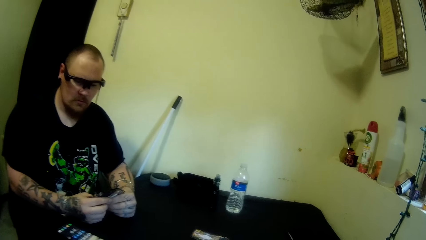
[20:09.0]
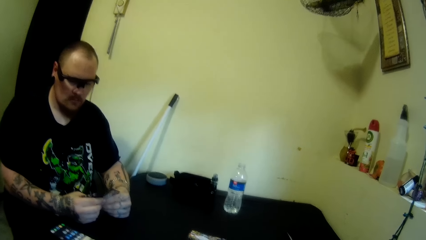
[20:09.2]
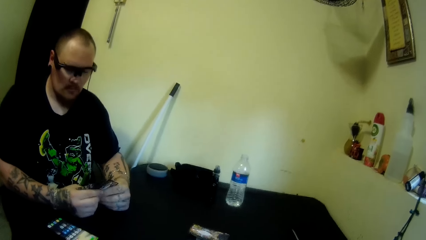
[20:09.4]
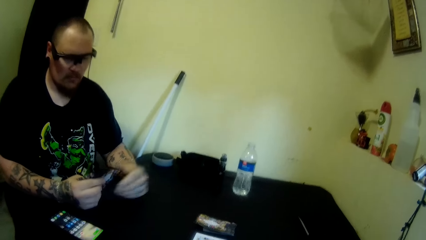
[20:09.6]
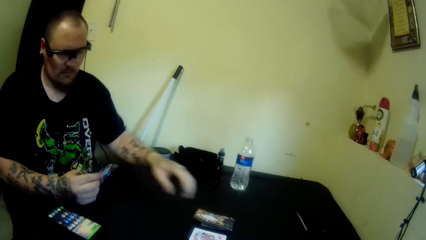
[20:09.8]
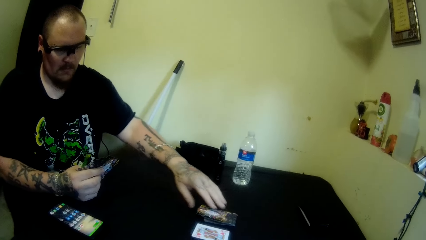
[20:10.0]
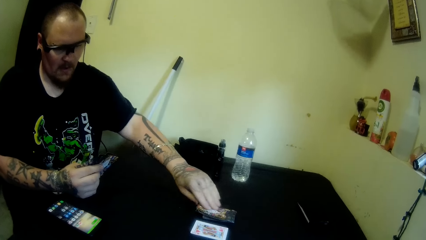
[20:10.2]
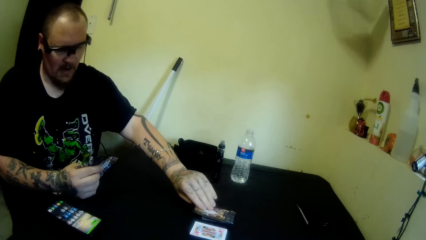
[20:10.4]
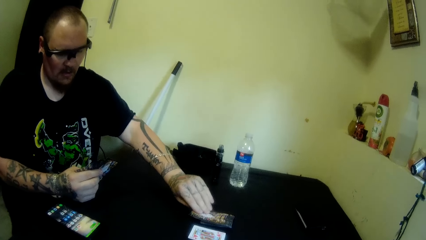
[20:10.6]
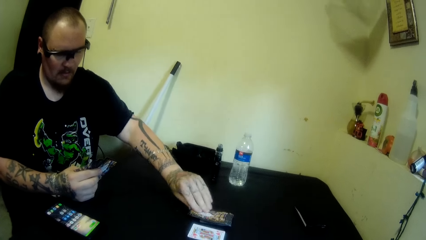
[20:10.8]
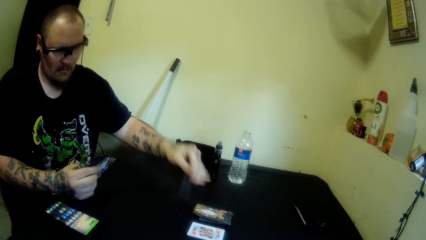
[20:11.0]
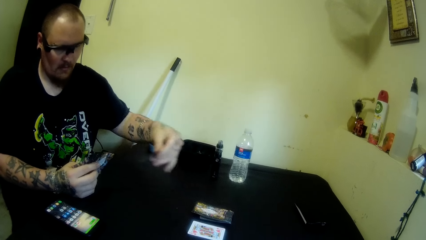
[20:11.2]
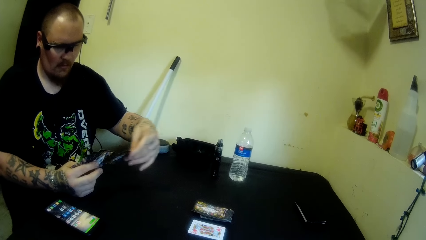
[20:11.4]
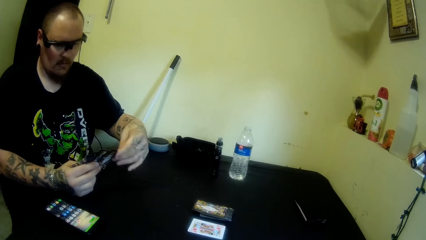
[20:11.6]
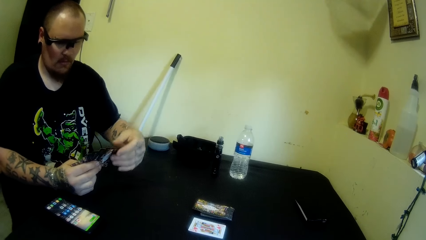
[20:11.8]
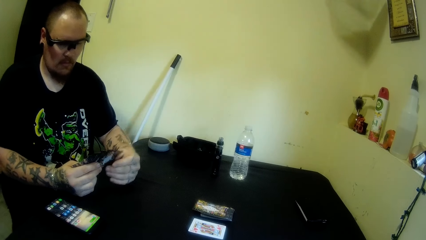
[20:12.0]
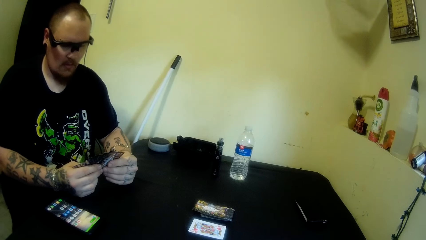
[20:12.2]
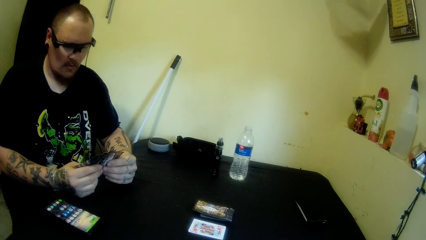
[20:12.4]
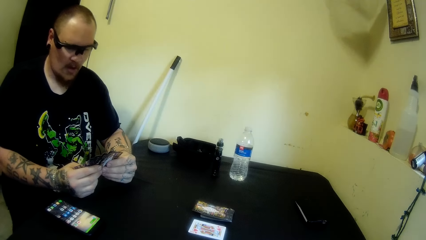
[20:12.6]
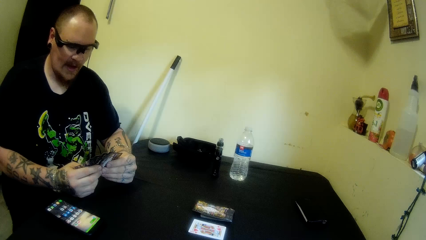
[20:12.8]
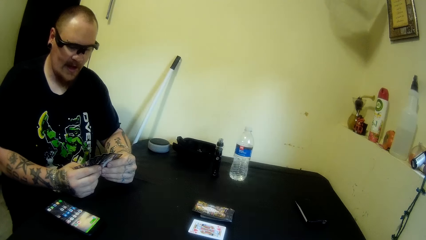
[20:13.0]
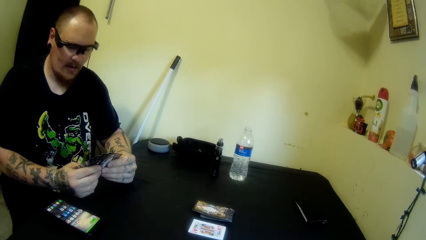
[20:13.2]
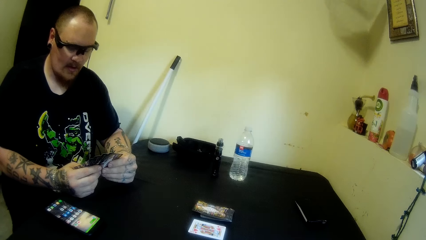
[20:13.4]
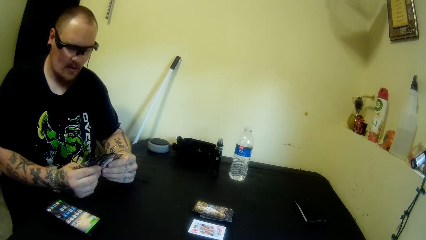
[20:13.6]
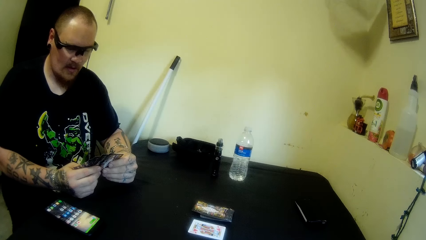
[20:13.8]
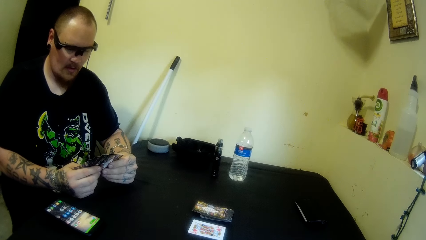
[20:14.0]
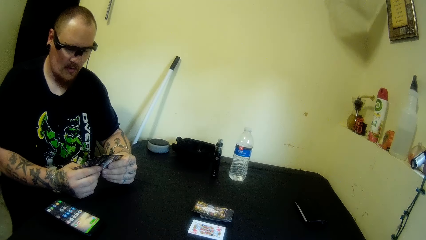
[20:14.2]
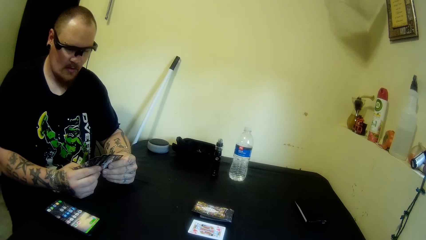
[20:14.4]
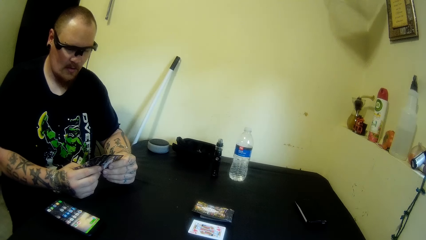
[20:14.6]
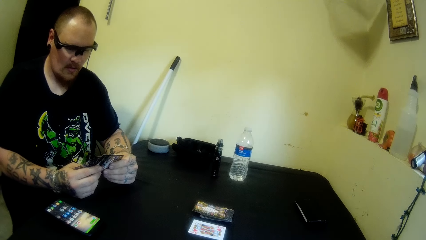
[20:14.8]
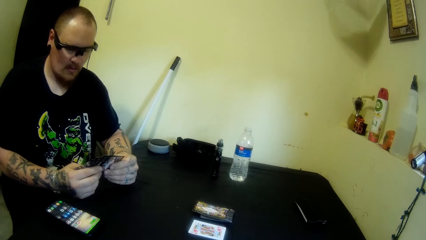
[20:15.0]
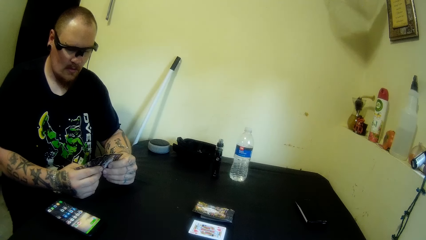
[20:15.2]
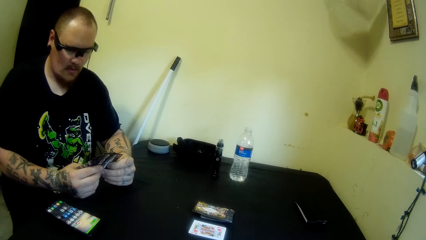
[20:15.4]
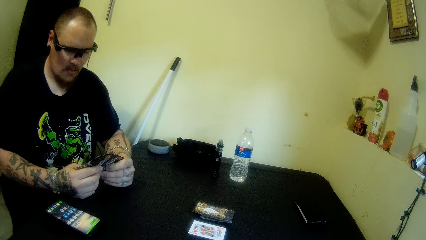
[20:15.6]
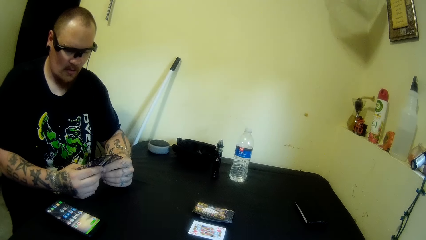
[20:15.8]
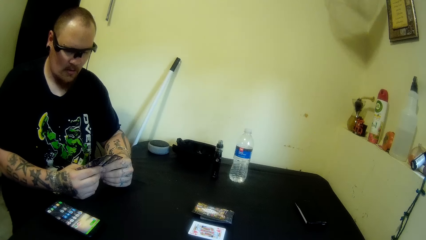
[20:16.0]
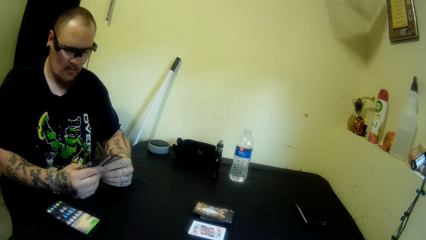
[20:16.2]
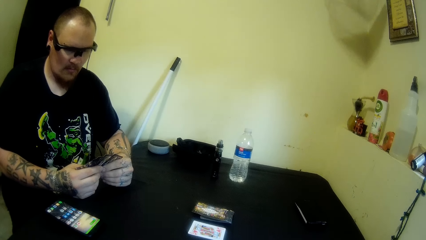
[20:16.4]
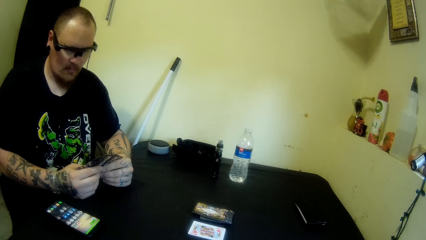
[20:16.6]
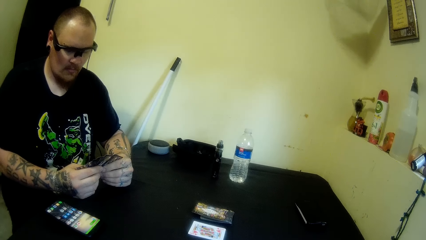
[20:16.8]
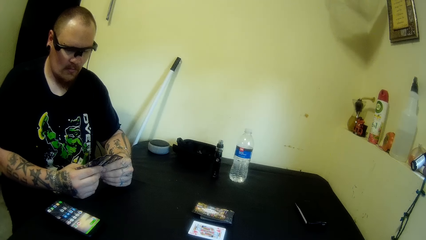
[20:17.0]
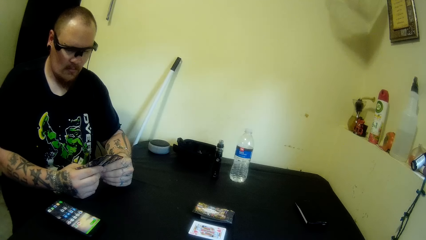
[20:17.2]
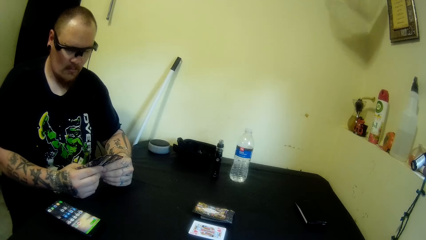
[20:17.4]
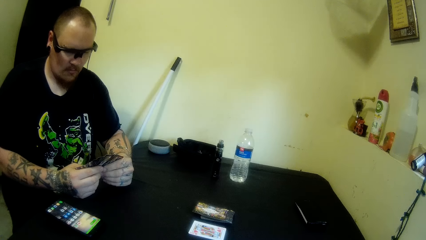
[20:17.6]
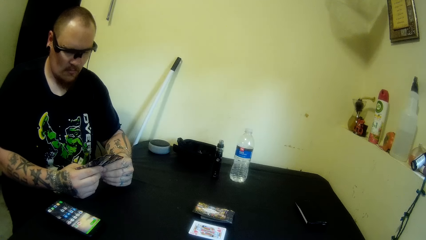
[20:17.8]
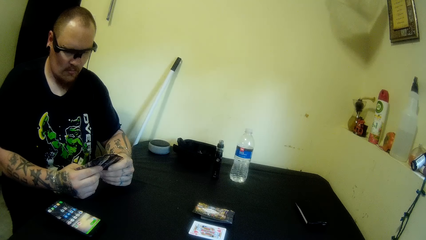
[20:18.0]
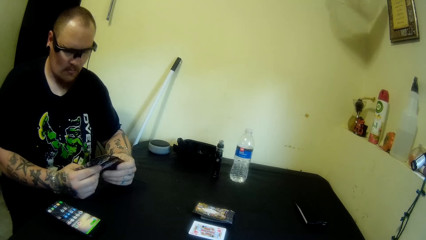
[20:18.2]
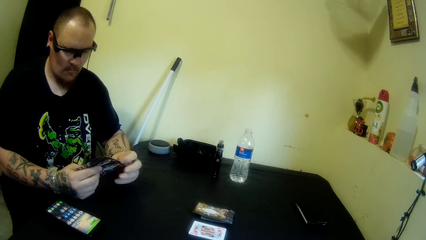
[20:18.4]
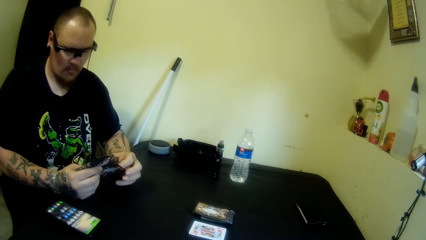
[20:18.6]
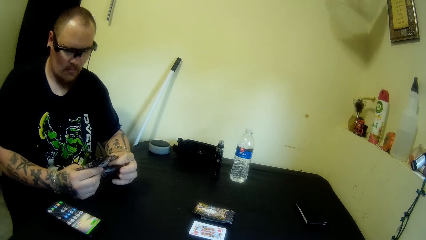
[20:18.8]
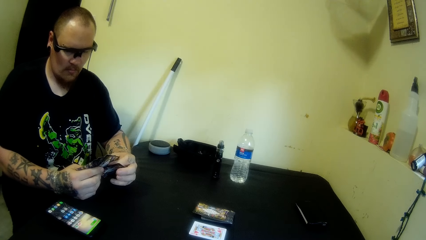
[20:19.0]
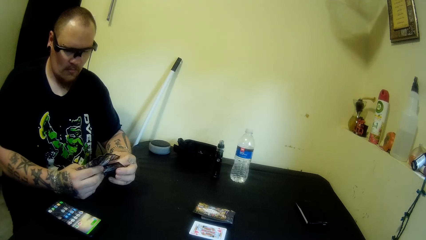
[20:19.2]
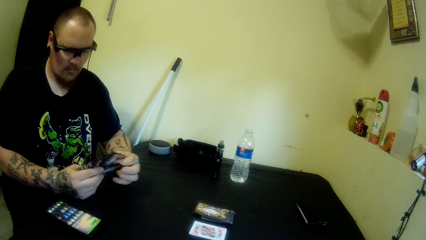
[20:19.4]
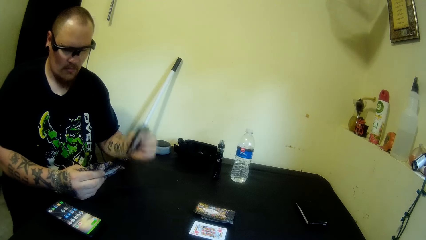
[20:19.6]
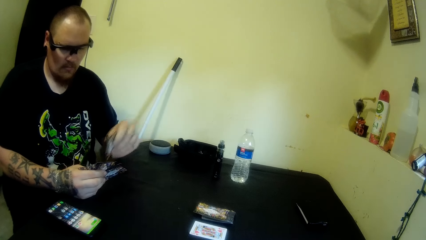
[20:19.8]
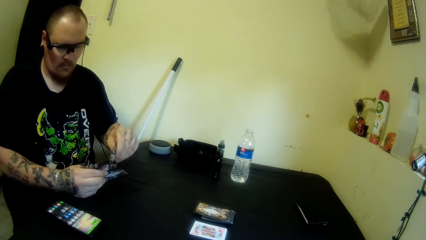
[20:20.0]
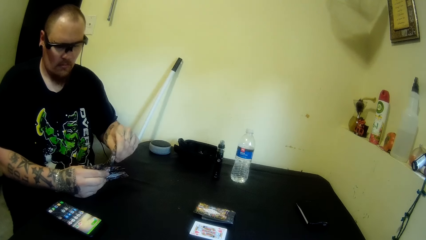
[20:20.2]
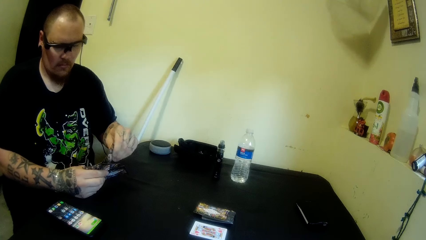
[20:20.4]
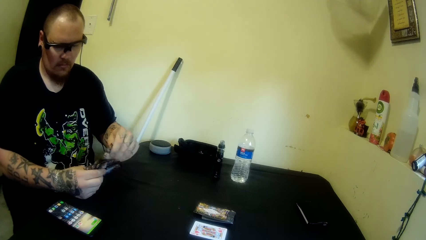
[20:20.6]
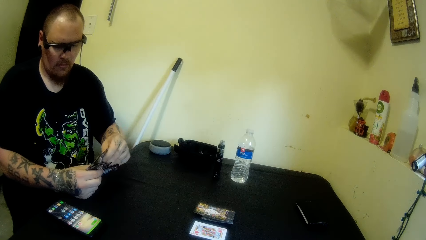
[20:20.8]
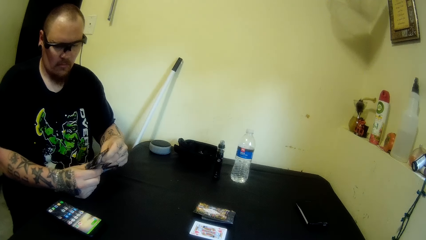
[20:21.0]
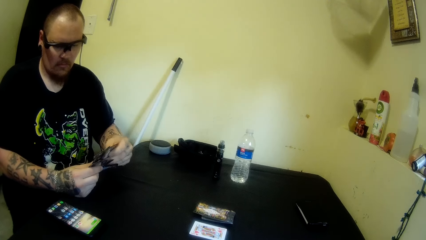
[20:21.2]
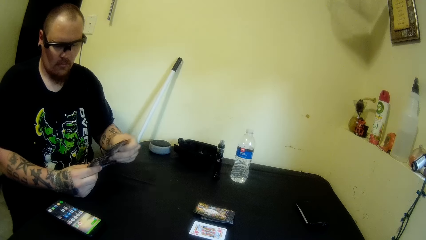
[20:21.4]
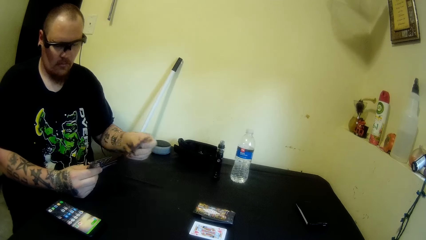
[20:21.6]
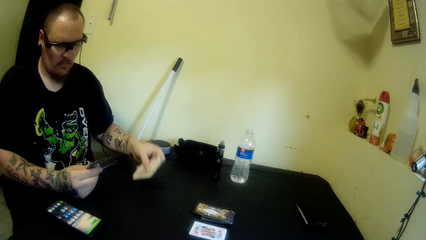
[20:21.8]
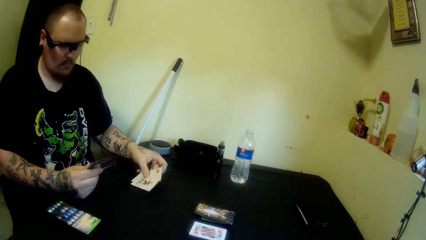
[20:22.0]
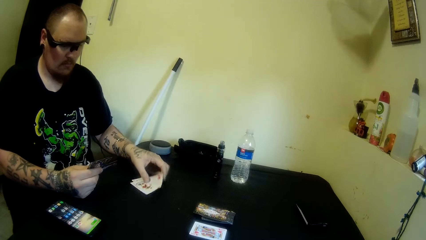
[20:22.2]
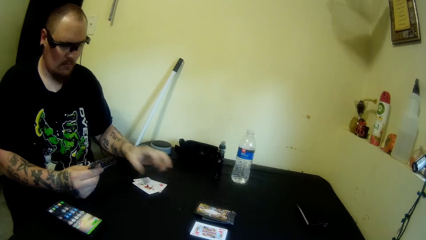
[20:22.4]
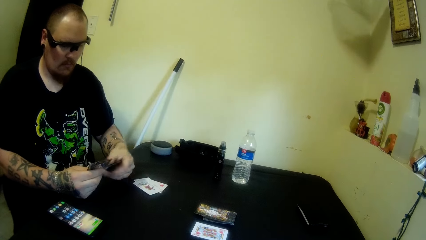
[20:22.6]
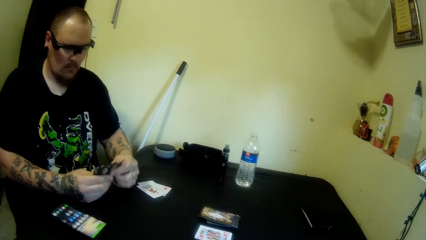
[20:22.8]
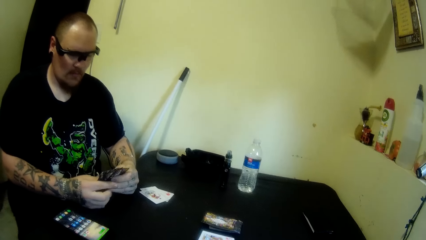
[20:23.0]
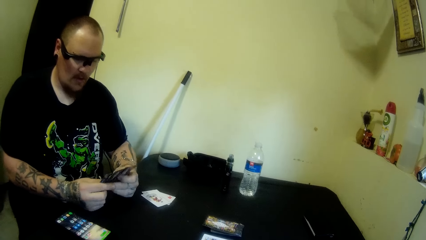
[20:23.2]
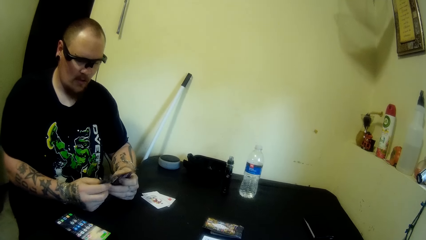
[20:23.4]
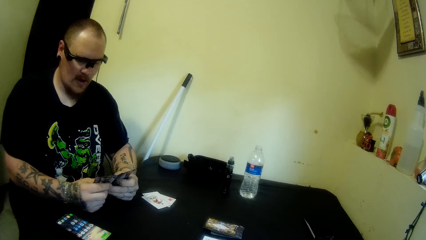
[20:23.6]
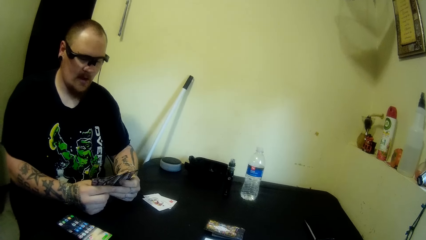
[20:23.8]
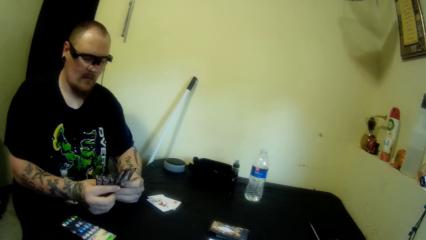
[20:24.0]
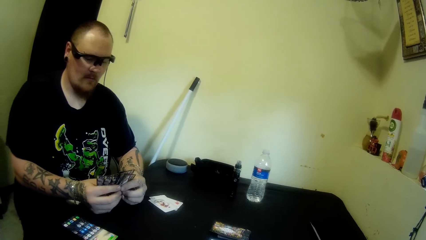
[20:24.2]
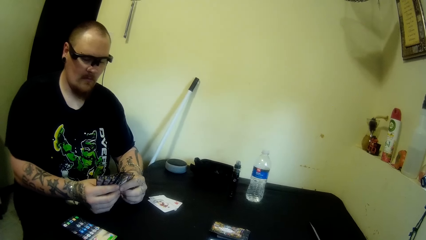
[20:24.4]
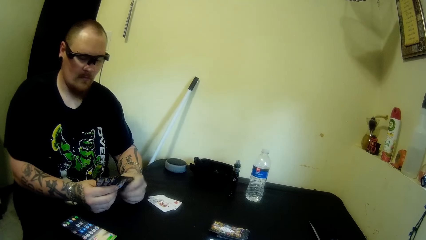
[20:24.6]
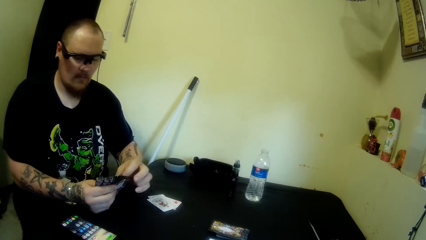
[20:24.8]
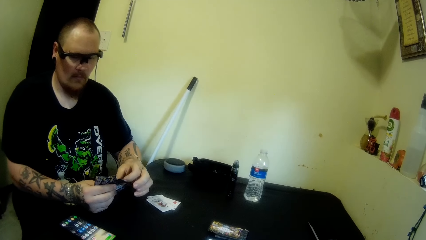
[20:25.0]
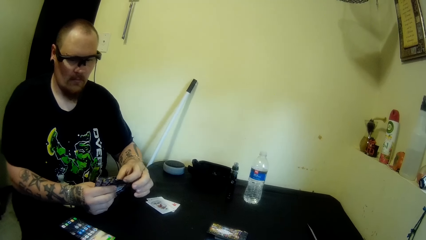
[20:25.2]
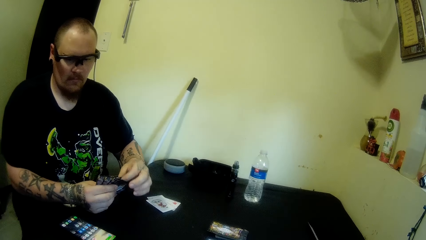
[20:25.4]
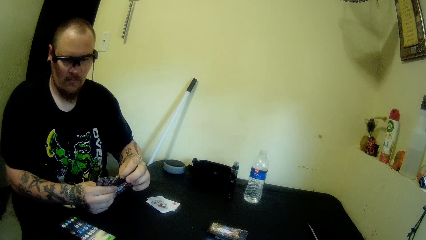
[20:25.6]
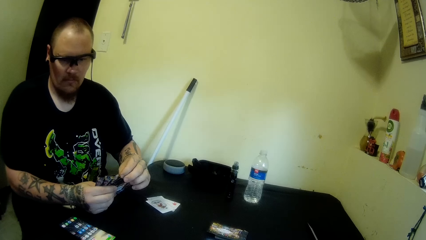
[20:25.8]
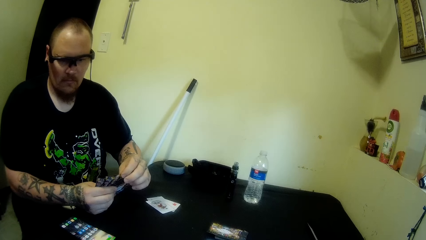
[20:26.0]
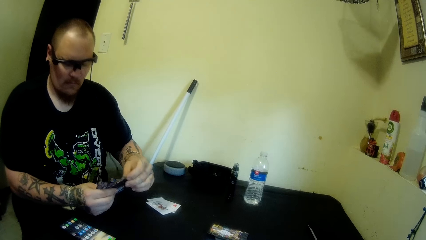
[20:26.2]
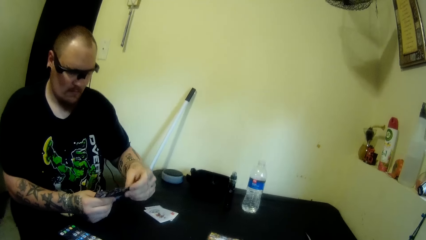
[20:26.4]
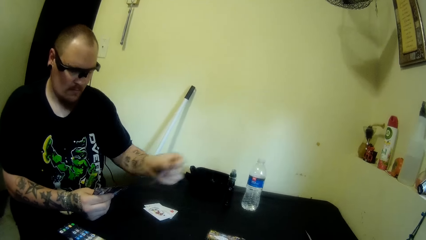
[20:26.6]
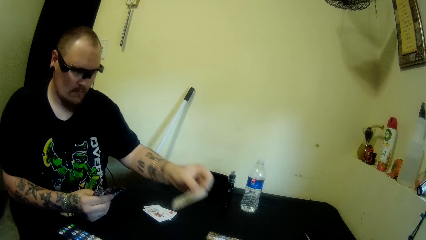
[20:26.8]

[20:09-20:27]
The man swings a hand, picks a card from the table, swings a hand, and holds the playing card with the right hand. The man swings a hand and holds the playing cards. The man swings a hand, picks the cards from the right hand, swings a hand, and picks the cards from the right hand again. The man swings a hand, puts the playing cards on the table, swings a hand, and holds the playing cards. The man spreads the playing cards, swings a hand, picks the cards from the right hand, puts a card on the table, and swings a hand.
